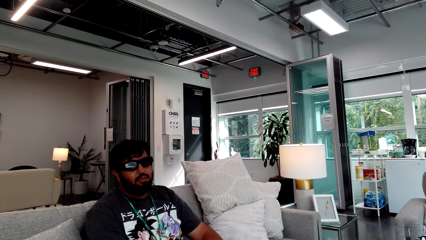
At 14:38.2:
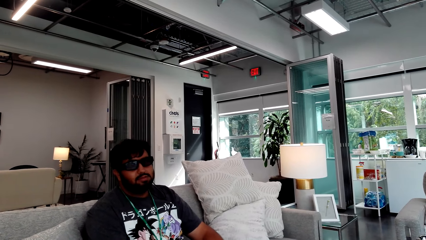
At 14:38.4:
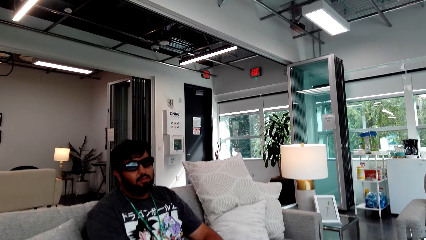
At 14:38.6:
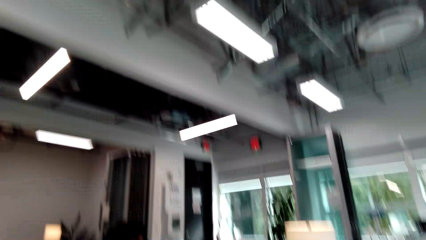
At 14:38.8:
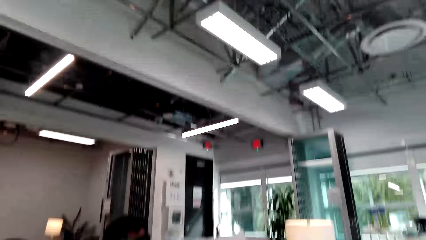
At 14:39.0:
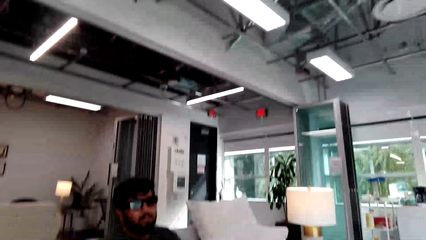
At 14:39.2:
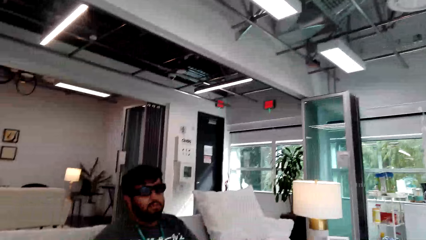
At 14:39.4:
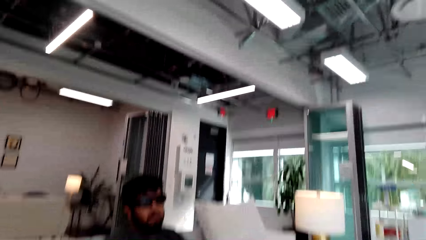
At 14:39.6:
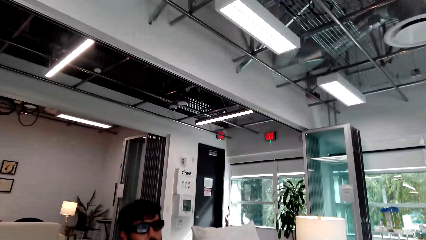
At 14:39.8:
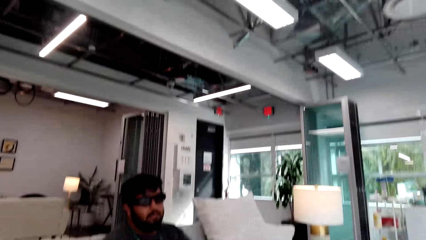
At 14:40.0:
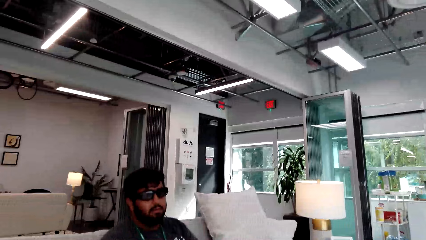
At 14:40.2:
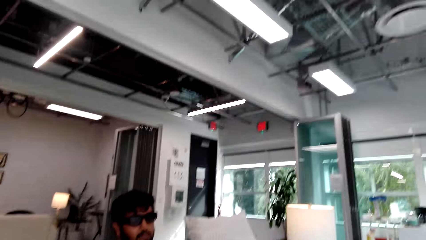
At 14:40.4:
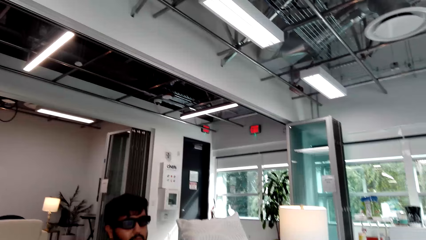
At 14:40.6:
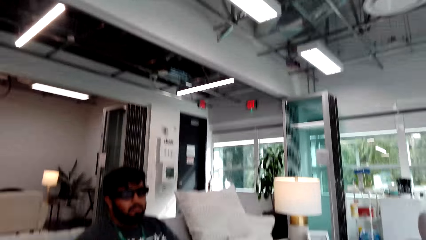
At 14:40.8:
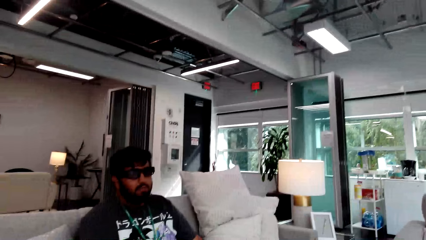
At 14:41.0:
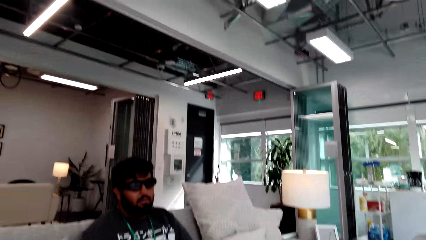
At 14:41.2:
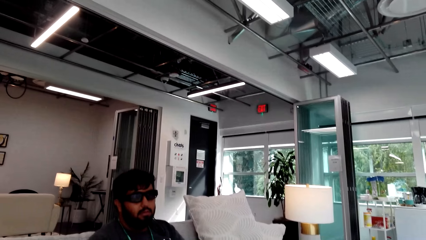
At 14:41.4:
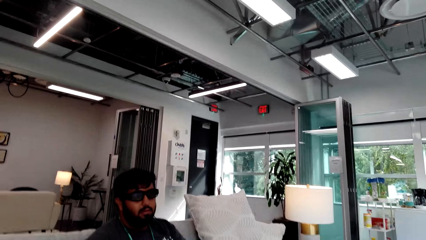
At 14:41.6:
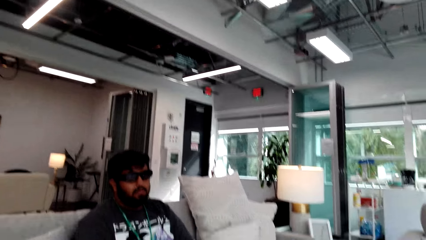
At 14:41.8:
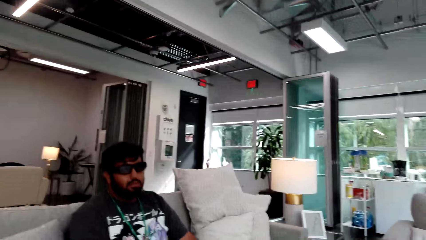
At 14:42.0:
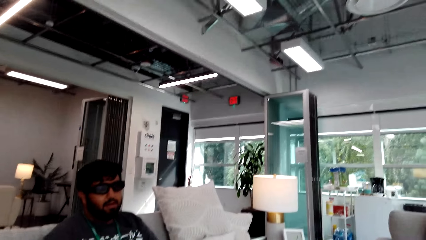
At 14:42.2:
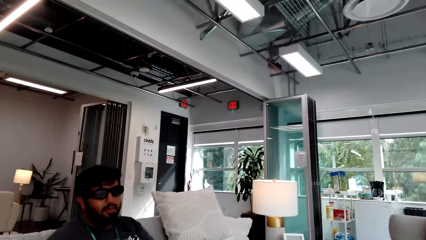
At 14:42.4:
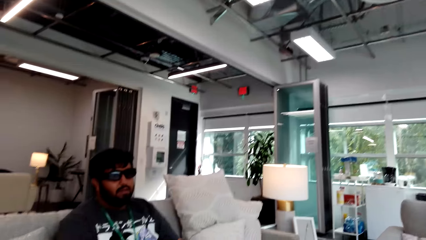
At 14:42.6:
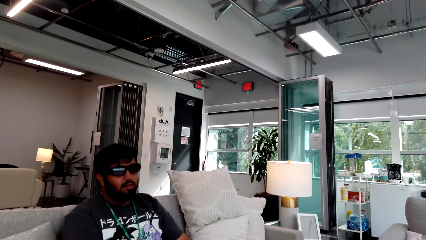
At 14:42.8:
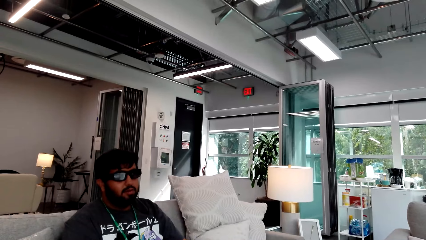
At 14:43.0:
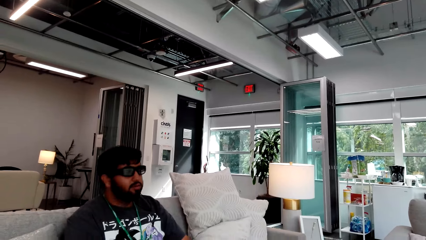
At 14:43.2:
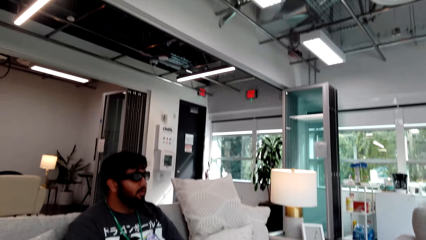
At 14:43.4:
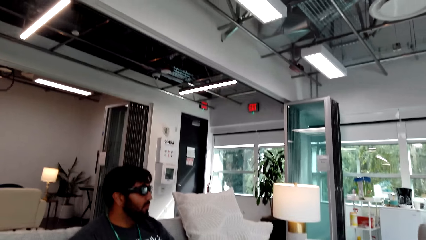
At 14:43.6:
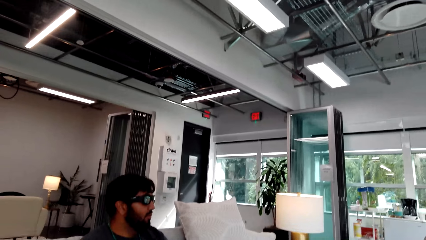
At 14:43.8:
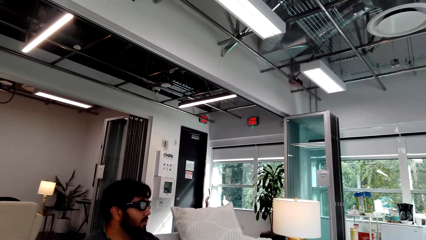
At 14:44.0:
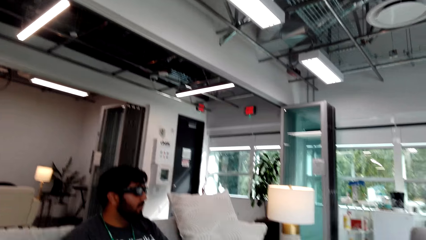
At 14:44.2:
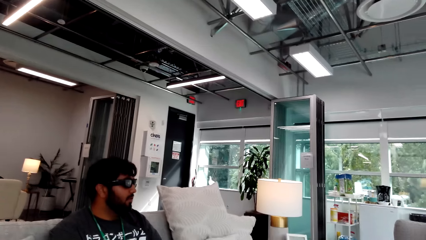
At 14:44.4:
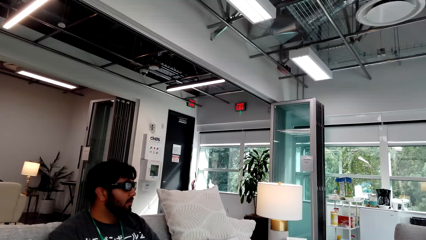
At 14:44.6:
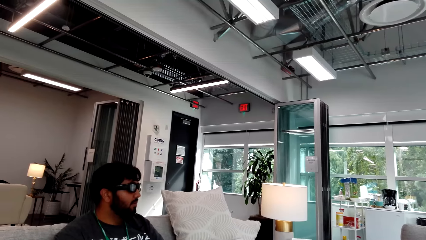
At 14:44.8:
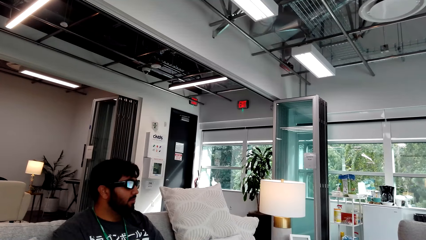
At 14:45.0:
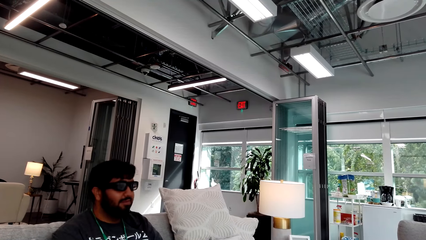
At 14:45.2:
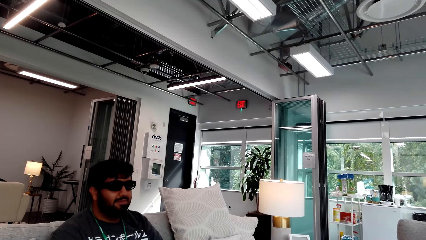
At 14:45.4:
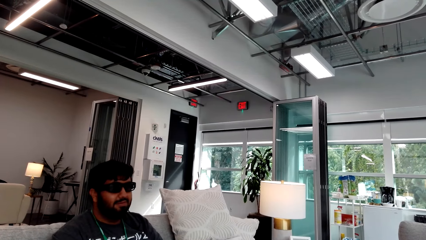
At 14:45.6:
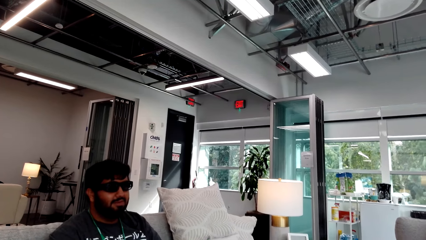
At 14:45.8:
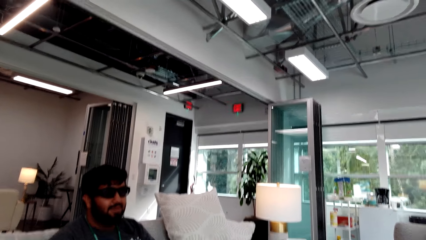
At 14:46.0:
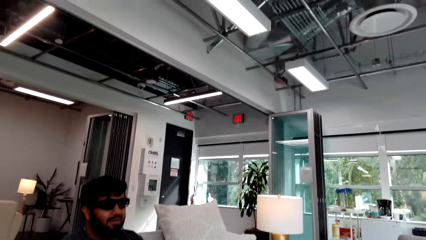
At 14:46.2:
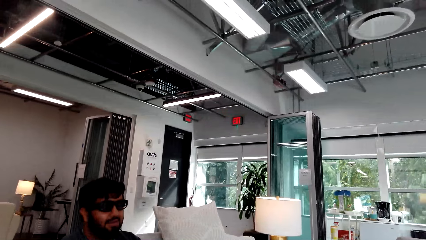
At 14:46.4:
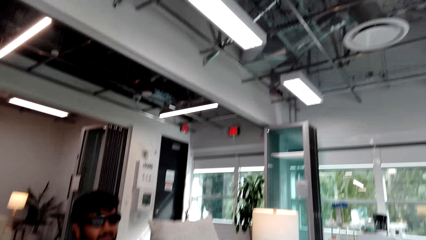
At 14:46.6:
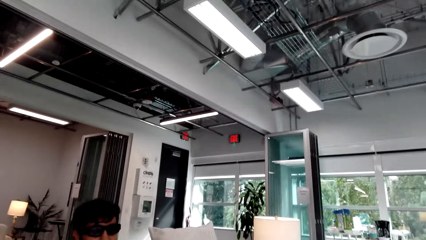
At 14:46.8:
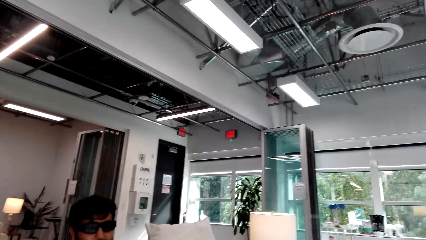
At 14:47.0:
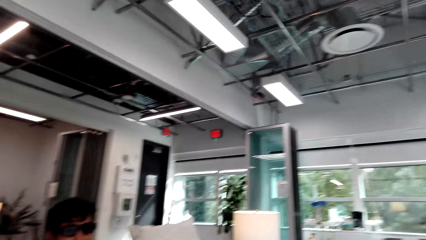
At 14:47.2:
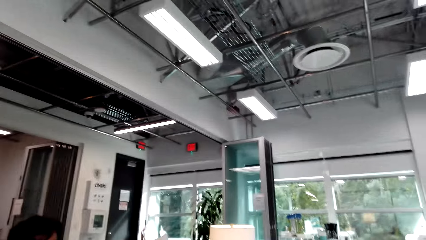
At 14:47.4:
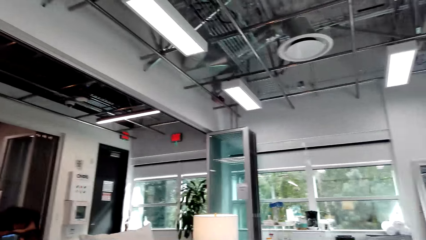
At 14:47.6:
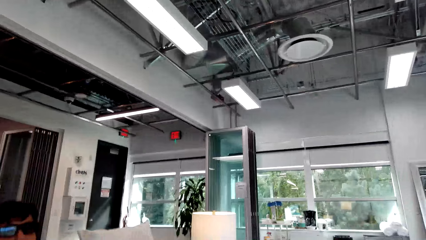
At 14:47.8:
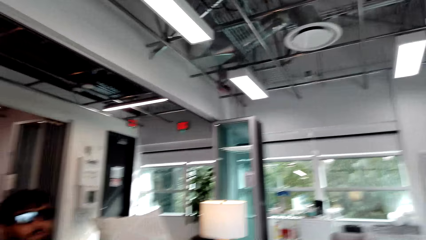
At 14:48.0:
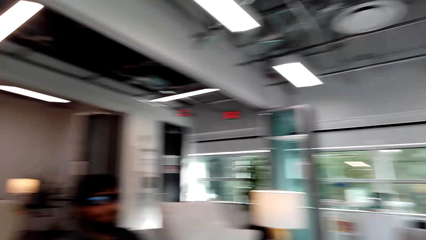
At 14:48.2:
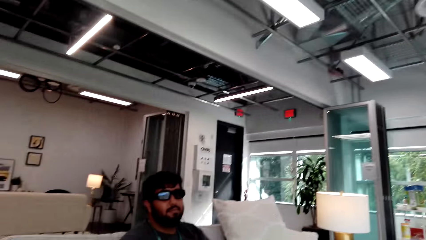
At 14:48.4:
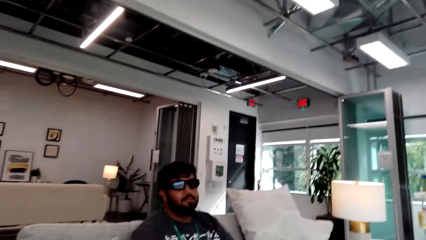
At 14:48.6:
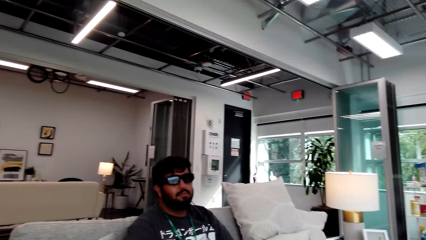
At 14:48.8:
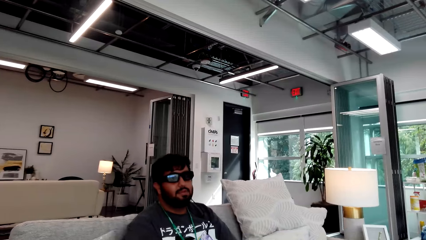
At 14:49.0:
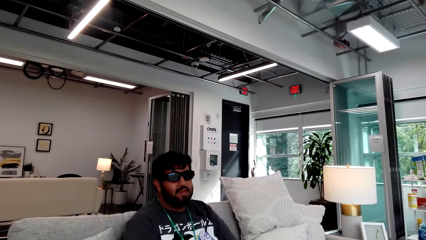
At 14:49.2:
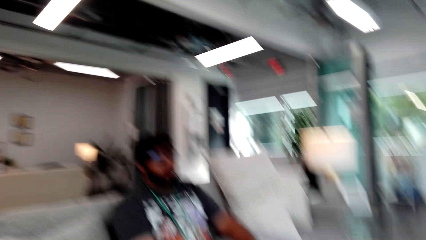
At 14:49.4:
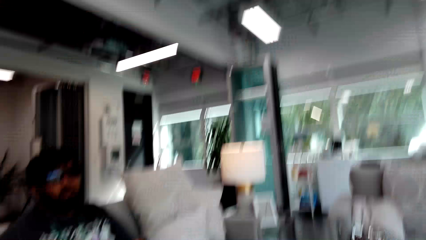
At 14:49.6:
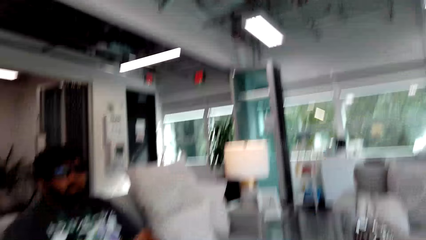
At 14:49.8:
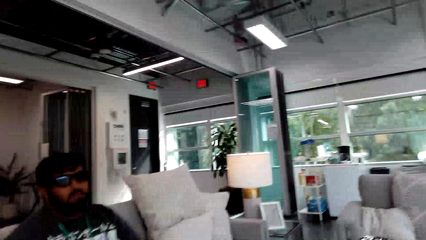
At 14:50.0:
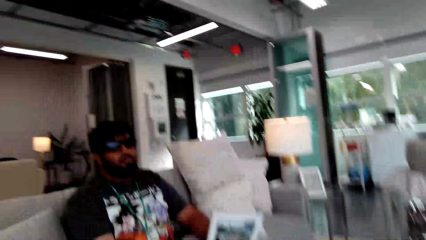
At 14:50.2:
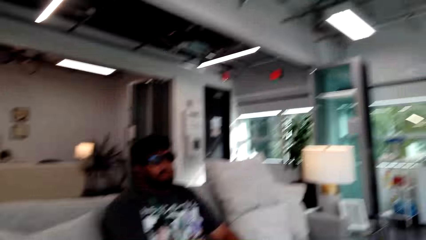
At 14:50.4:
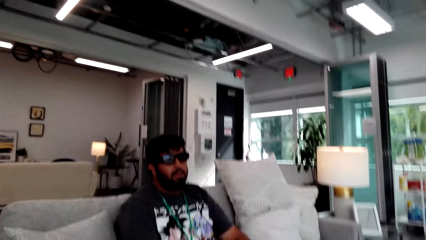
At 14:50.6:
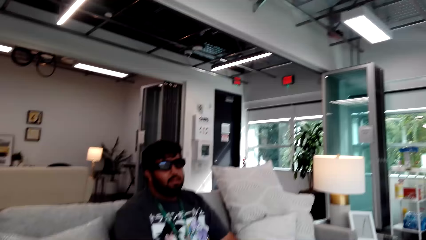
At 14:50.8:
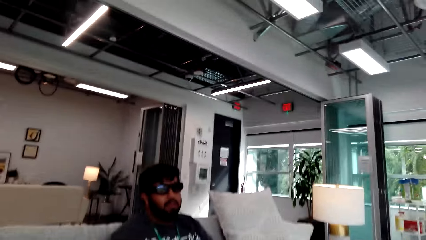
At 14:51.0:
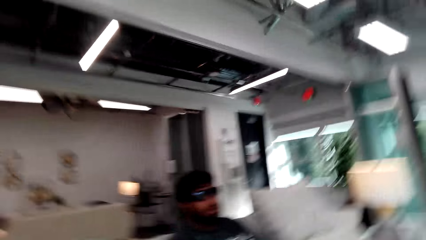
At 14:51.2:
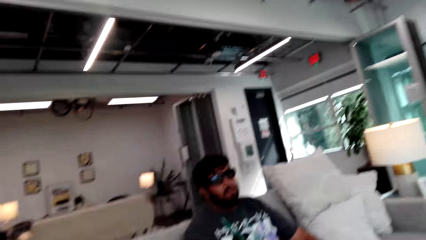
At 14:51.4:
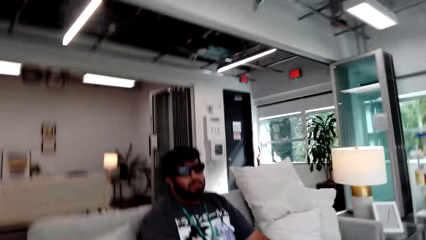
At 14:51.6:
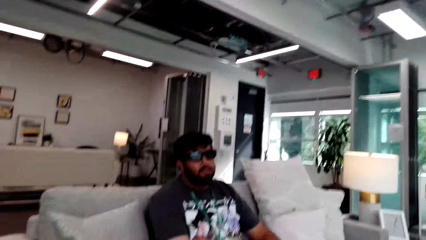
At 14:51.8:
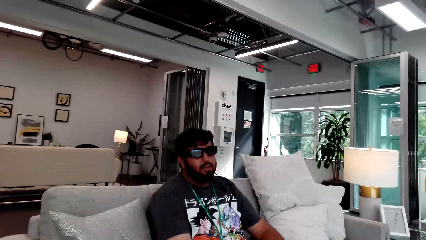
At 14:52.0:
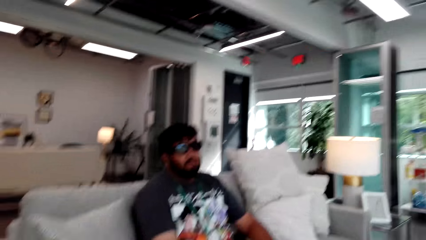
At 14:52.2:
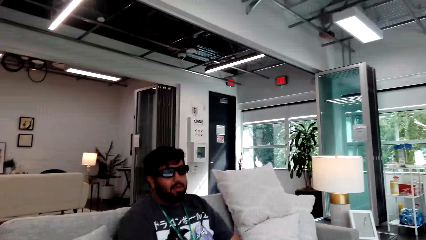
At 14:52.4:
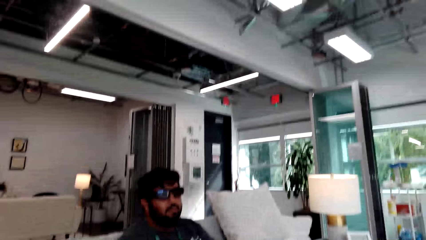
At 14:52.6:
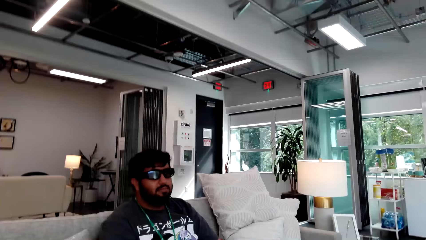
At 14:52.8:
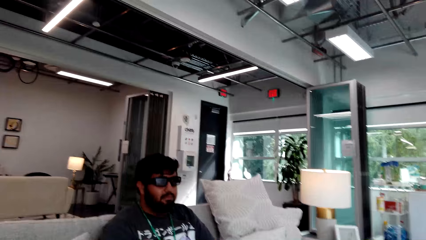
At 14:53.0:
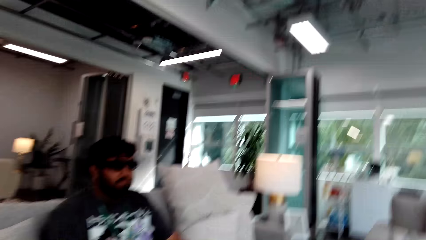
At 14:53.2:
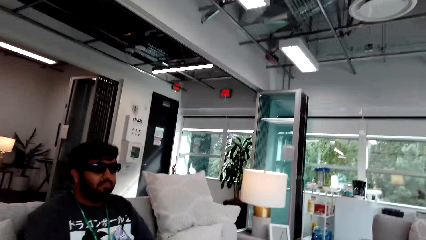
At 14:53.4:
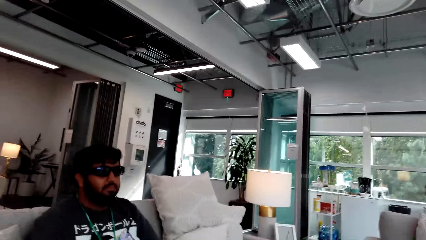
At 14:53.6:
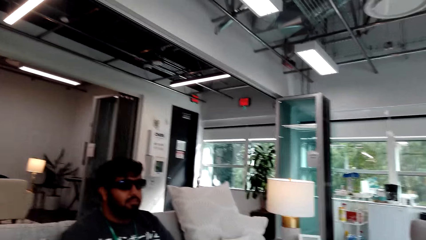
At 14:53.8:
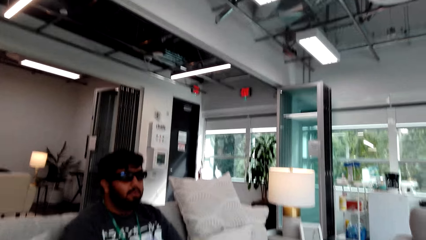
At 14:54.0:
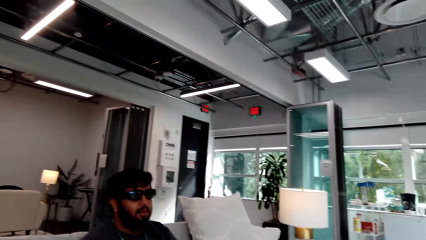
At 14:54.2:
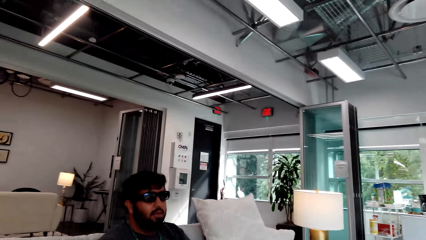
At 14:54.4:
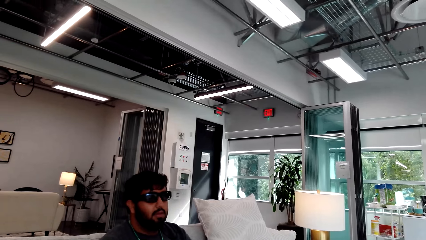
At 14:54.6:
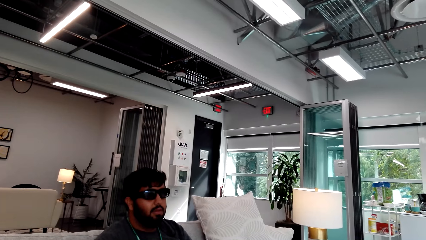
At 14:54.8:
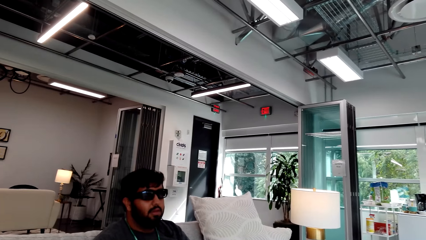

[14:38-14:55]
The camera wearer talks to a man. The man talks to the camera wearer. The camera wearer talks to the man. The man talks to the camera wearer. The camera wearer talks to the man.
